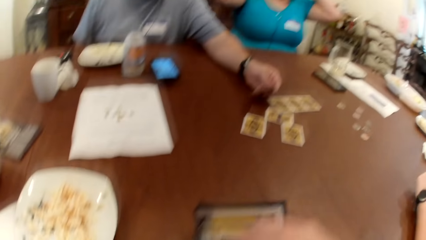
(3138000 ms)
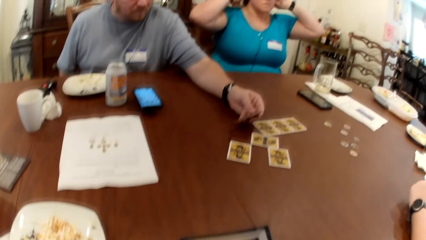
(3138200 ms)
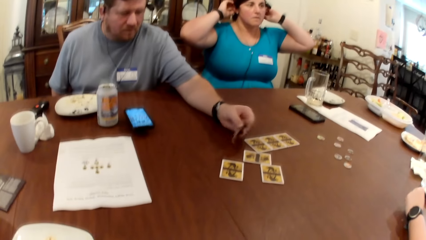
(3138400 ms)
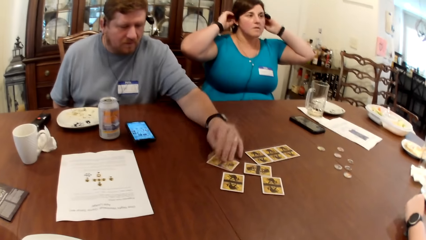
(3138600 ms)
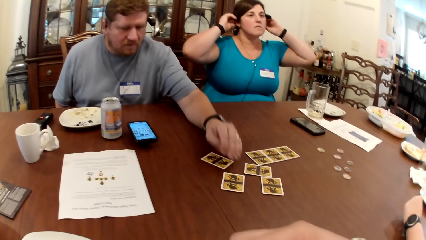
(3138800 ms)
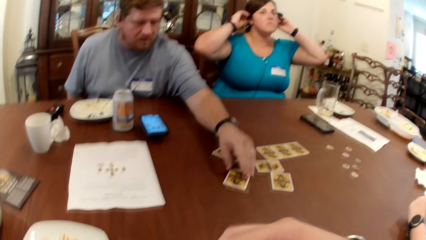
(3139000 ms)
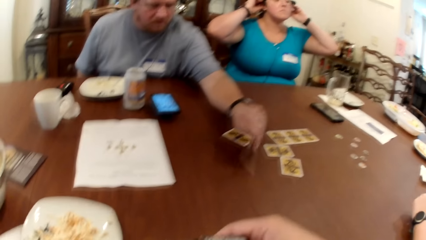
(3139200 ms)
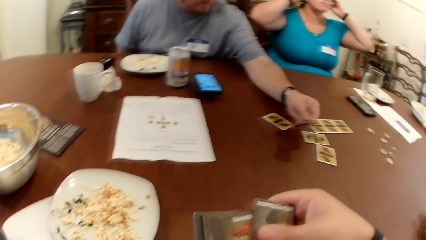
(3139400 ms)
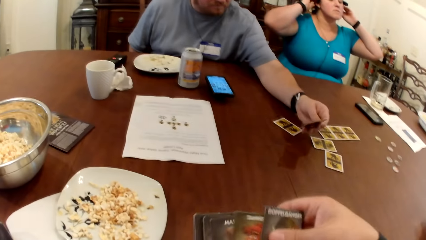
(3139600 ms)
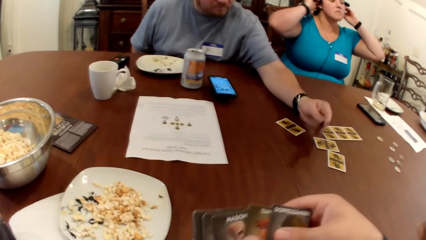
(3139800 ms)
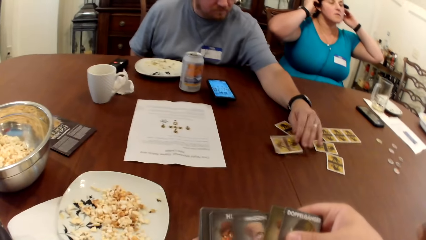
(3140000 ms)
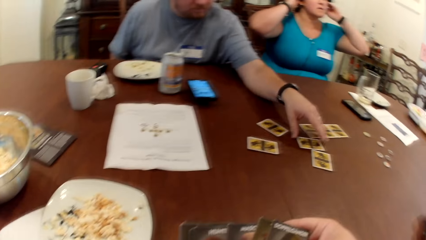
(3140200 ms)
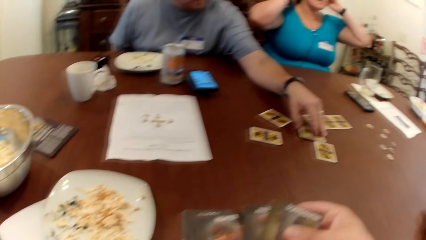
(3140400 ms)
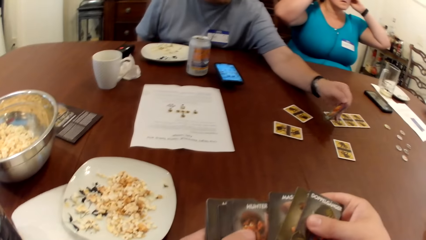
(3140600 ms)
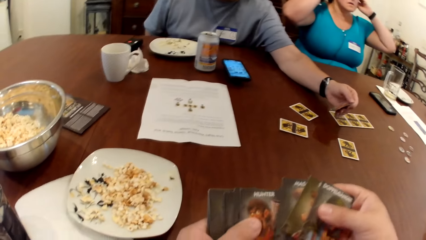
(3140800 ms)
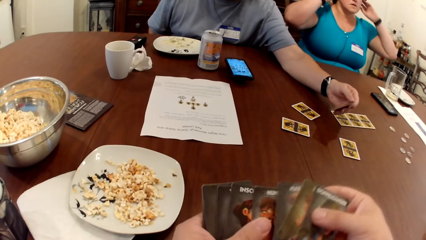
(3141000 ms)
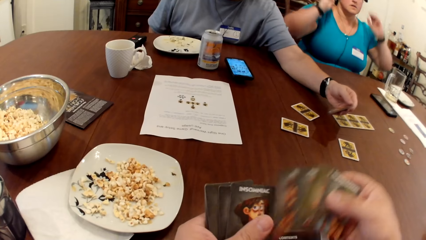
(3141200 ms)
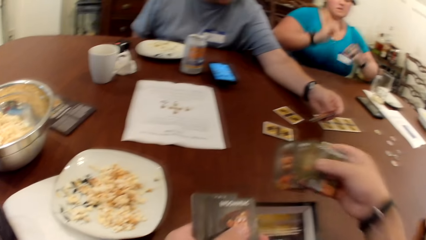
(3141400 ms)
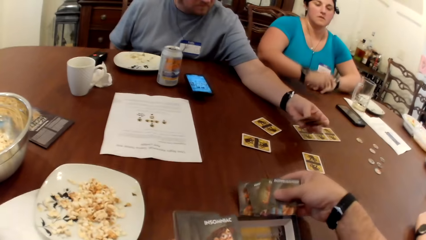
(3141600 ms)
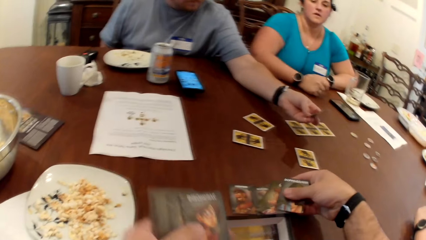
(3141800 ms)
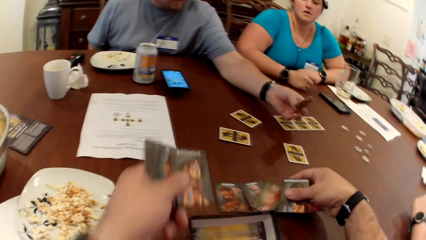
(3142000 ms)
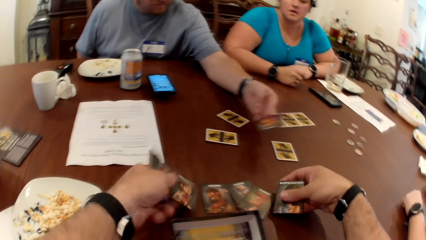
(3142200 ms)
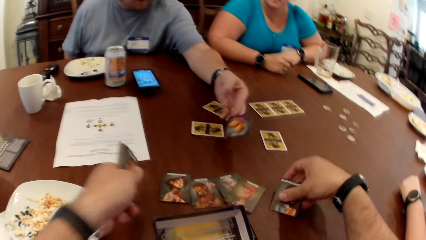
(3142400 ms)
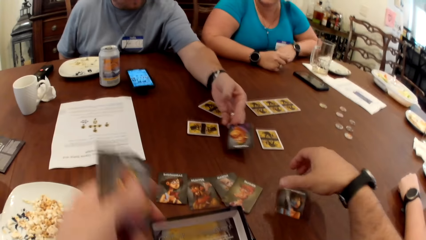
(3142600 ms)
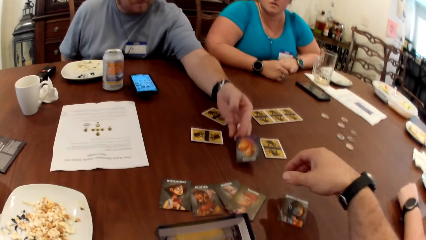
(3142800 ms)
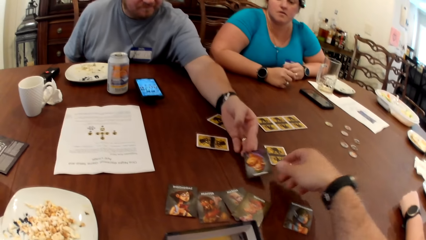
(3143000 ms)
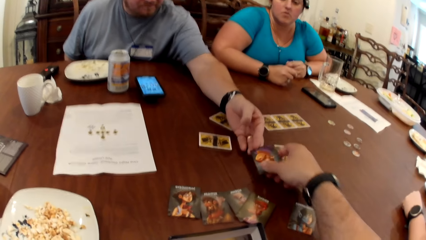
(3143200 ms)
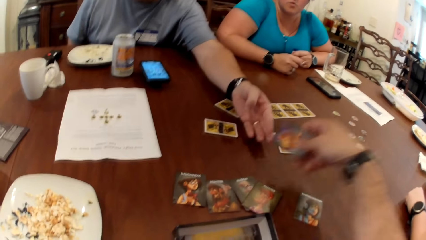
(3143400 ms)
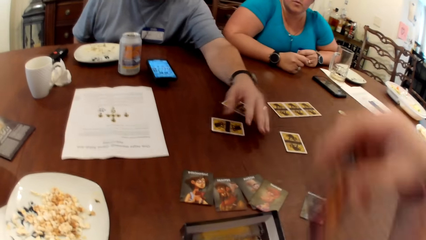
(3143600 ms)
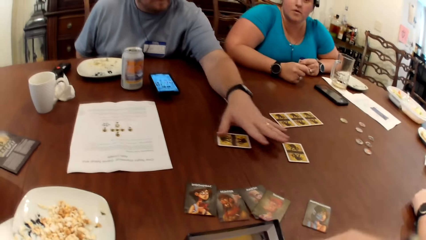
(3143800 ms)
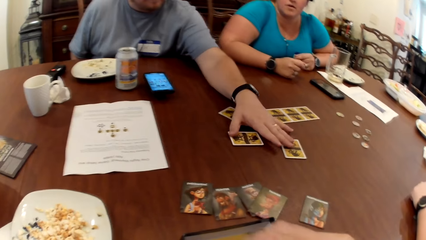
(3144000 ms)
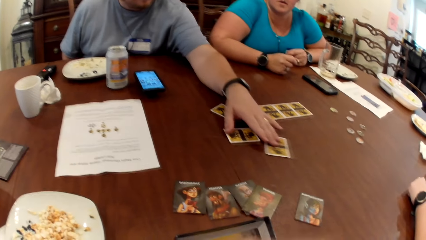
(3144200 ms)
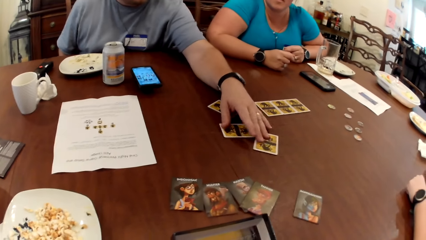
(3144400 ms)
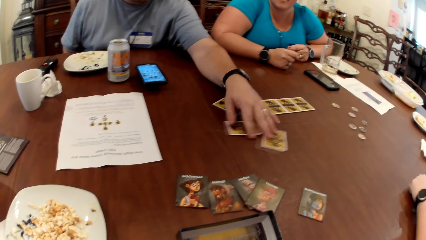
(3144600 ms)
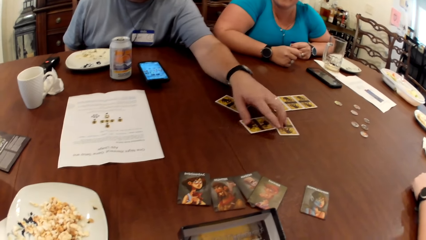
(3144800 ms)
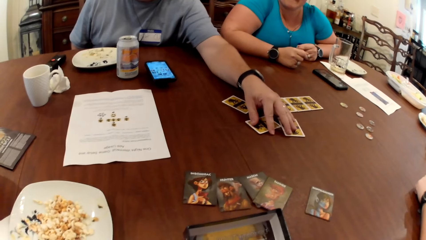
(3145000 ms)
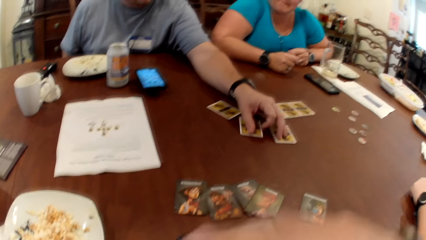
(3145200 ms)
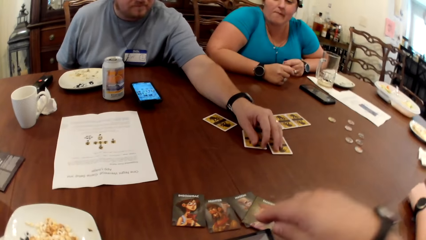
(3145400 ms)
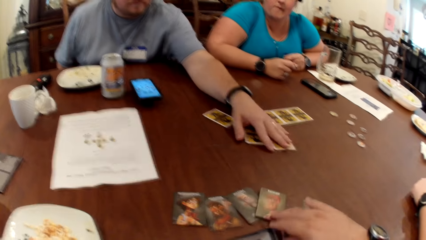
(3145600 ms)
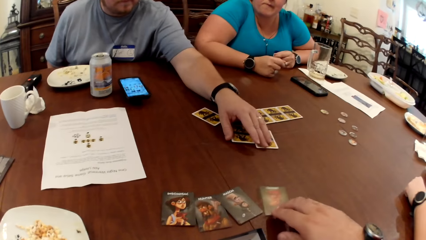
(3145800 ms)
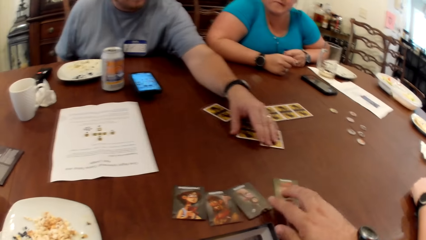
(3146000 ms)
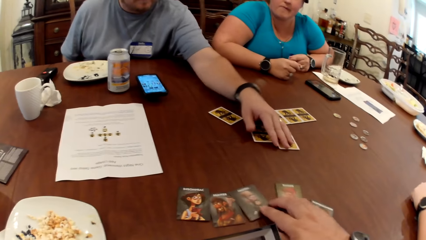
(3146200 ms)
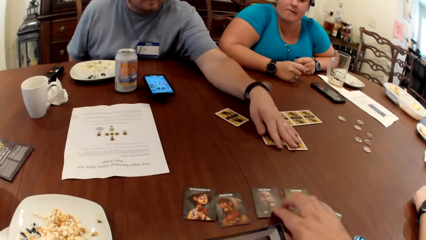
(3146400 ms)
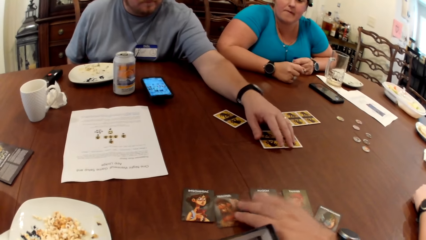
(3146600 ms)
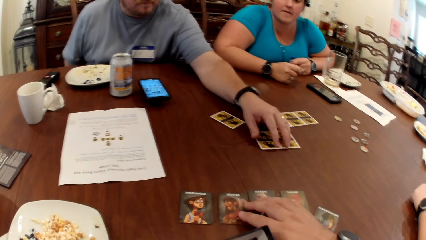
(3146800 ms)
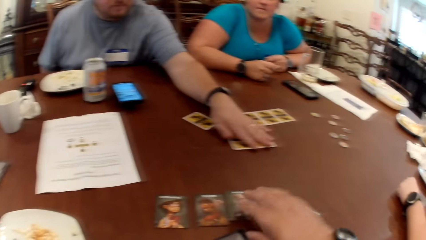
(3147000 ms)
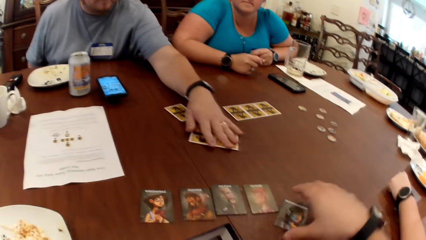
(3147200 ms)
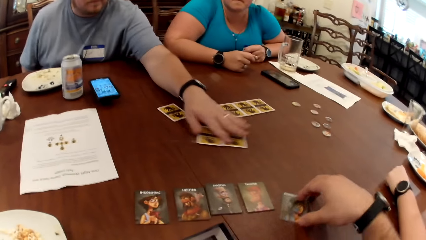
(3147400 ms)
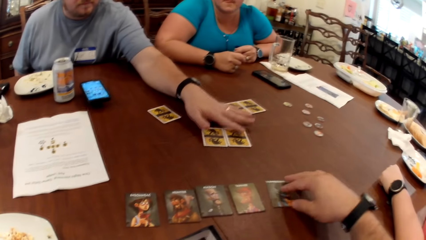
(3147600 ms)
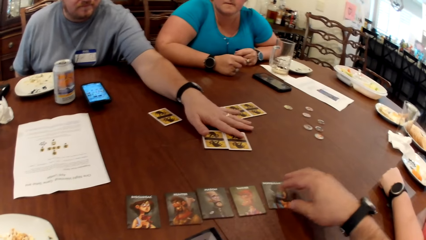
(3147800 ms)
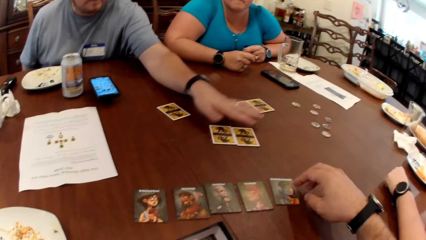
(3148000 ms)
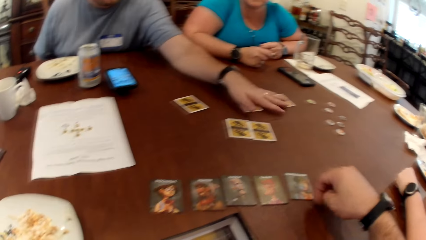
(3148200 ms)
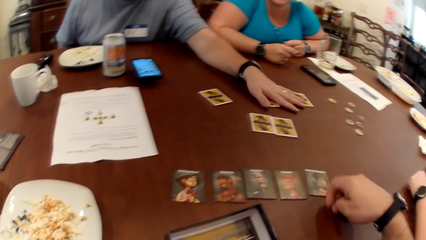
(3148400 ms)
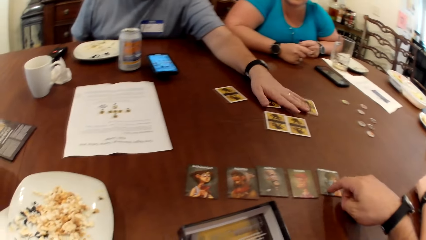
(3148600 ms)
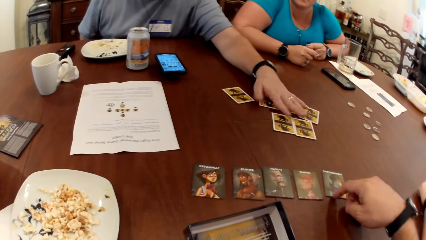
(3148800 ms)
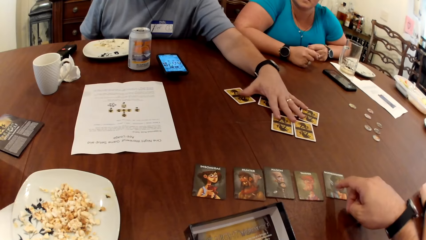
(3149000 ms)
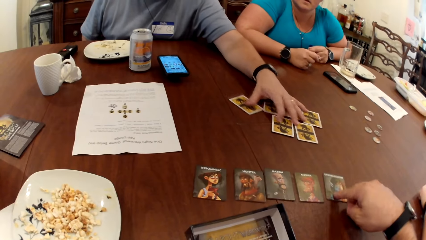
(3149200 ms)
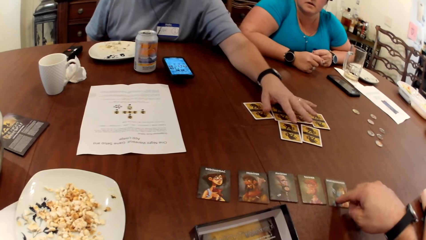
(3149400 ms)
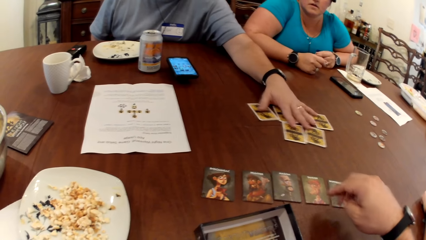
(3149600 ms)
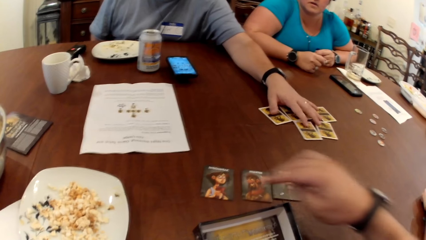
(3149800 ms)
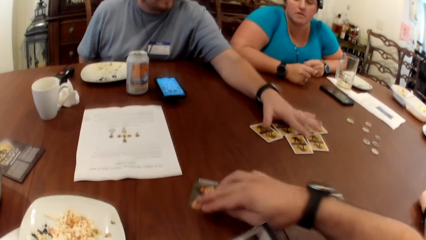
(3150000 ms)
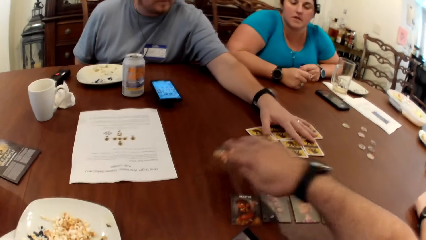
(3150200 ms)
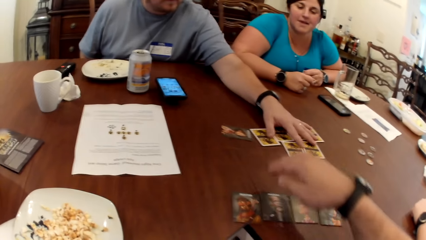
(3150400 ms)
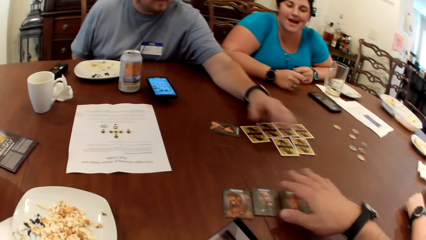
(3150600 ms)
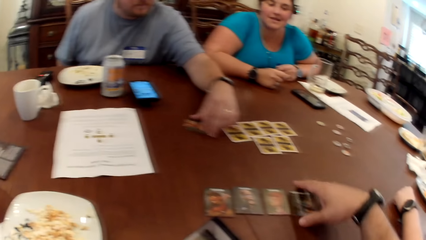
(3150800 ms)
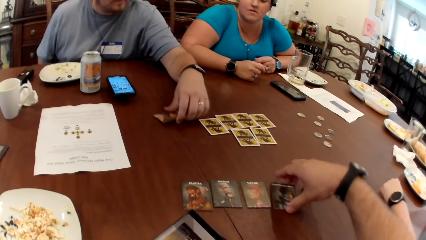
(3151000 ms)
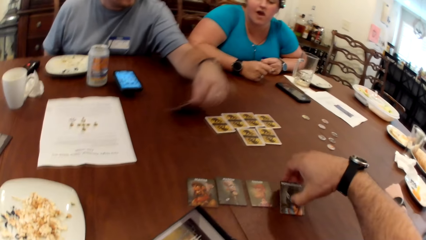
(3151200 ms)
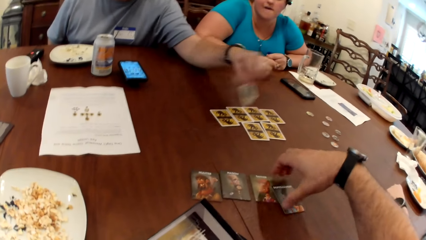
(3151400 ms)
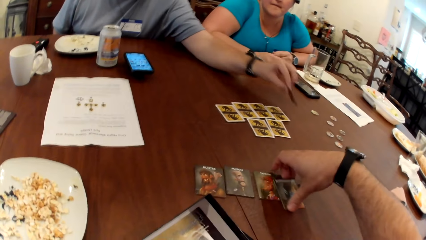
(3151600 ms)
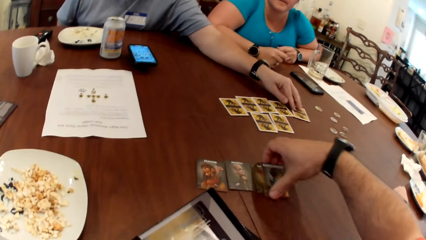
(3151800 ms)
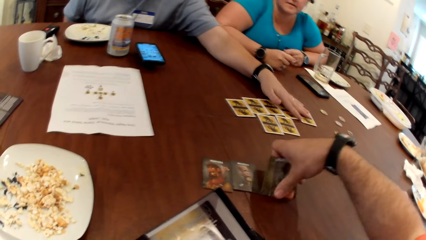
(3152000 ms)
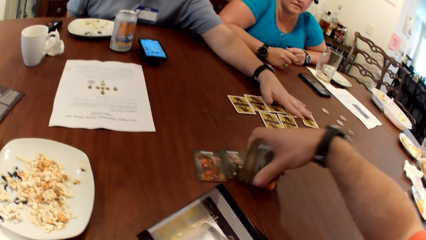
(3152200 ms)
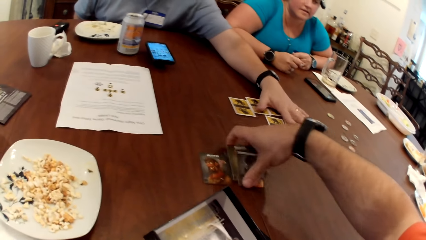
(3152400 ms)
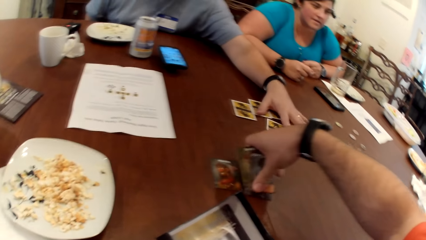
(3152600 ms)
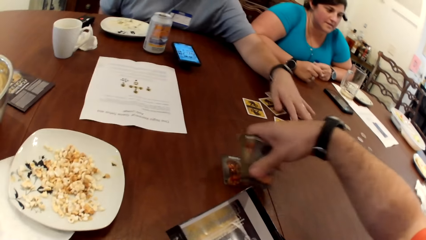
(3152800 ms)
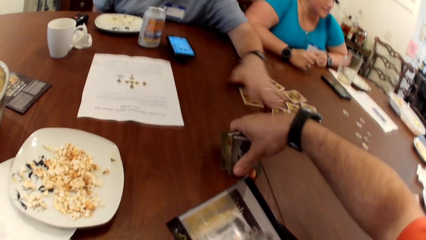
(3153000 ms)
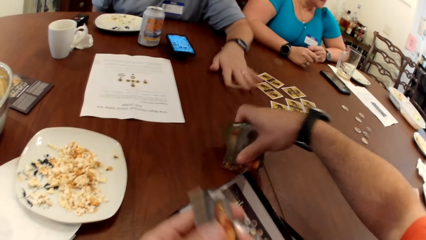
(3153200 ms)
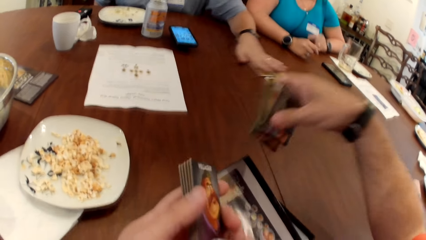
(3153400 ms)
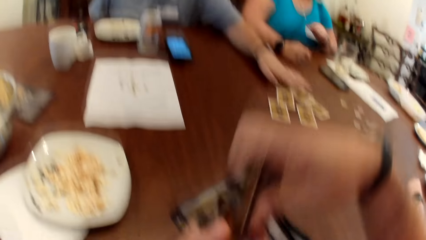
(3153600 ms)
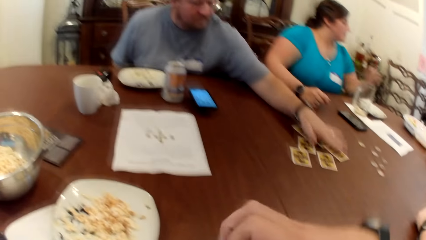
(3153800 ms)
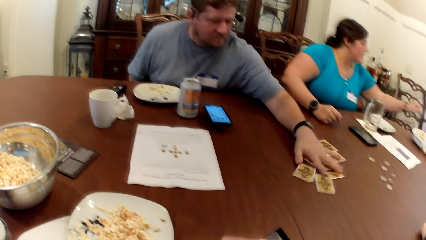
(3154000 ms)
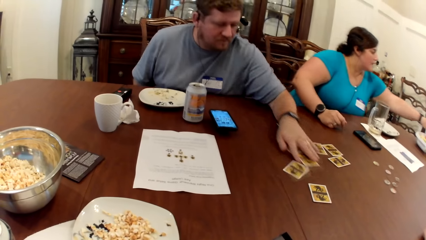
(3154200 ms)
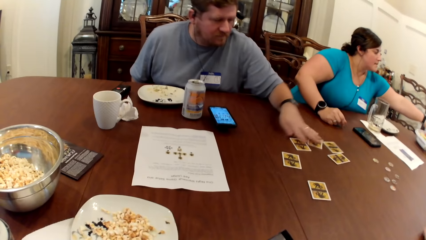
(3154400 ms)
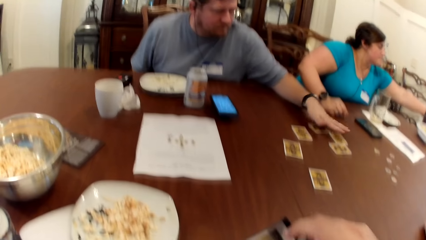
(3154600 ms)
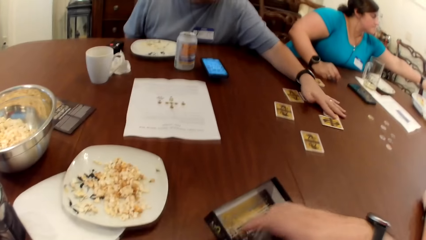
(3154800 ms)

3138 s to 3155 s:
The camera wearer picks cards from the box. He shuffles the cards with both hands. The man picks a card on the table with his left hand. The camera wearer places the cards on the table with both hands. The man passes the card to the camera wearer with his left hand. The man shuffles cards on the table with his left hand. The camera wearer moves the cards on the table with his right hand. He pushes a card with his right hand. He picks cards on the table with his right hand. The man moves a card on the table with his left hand. The man shuffles cards on the table with his left hand.
